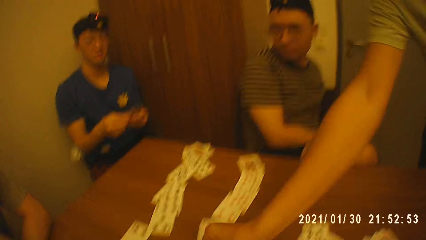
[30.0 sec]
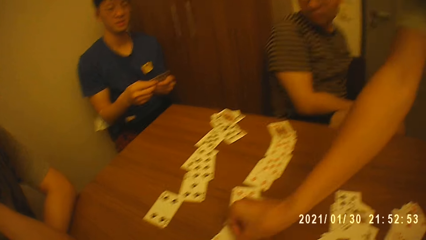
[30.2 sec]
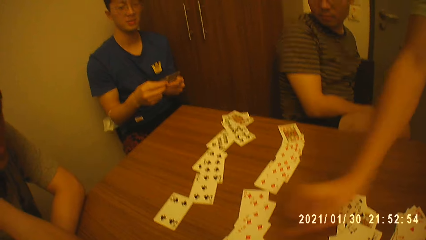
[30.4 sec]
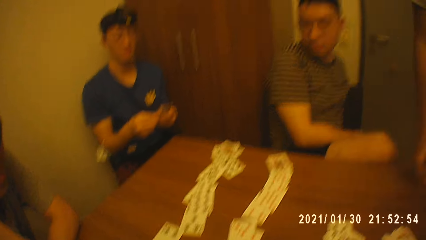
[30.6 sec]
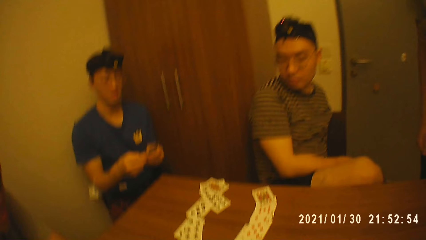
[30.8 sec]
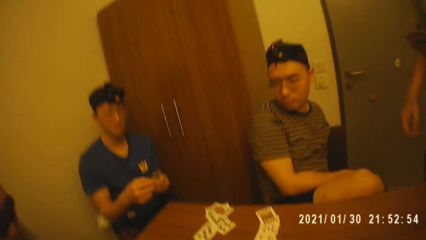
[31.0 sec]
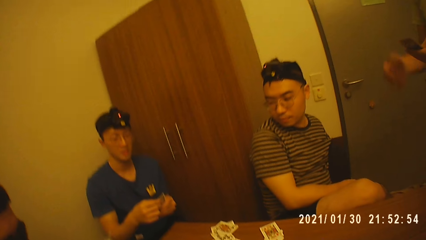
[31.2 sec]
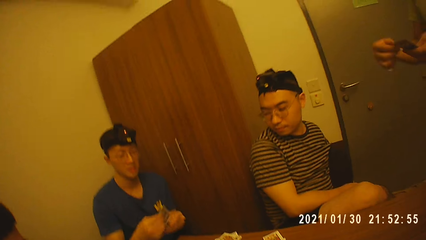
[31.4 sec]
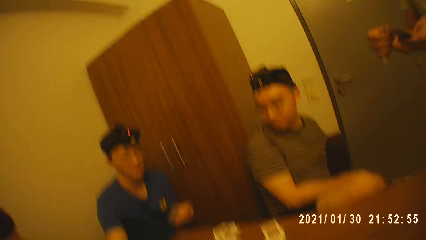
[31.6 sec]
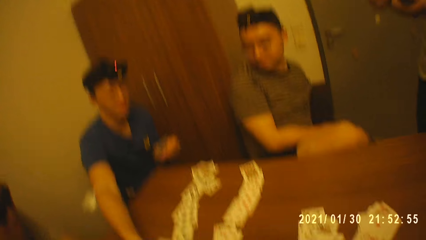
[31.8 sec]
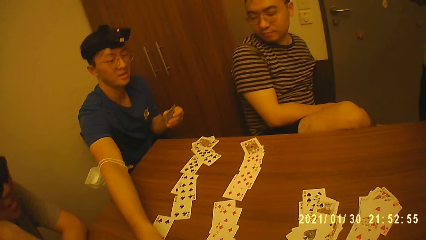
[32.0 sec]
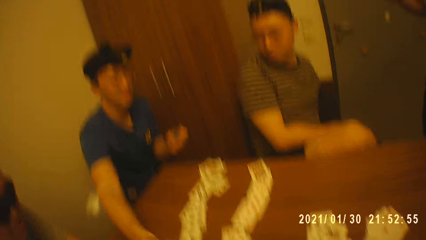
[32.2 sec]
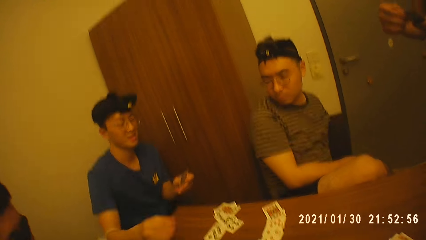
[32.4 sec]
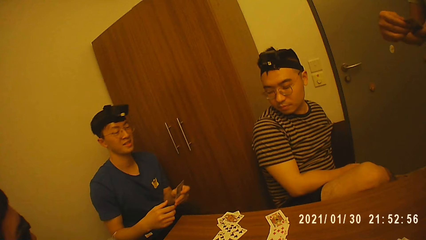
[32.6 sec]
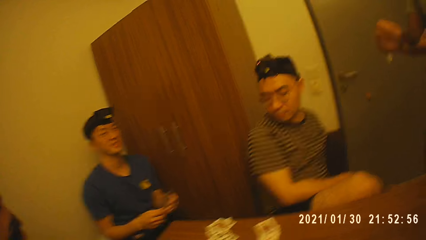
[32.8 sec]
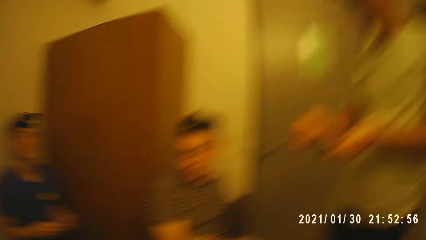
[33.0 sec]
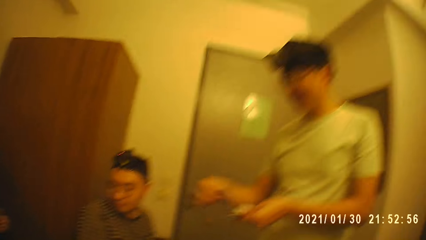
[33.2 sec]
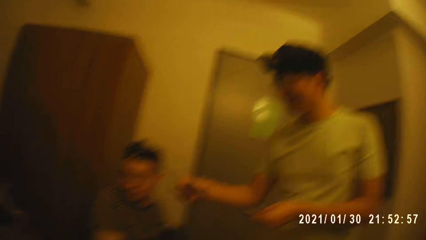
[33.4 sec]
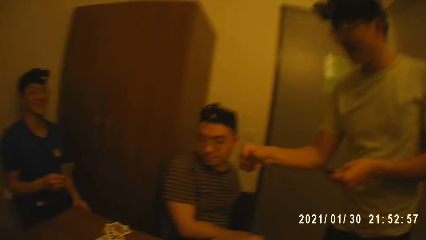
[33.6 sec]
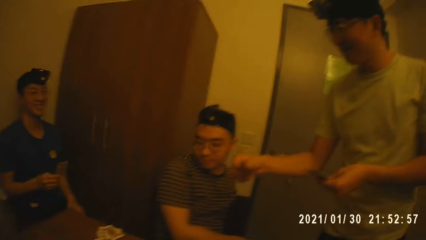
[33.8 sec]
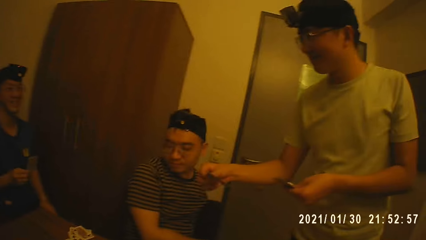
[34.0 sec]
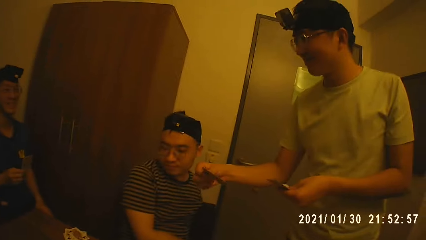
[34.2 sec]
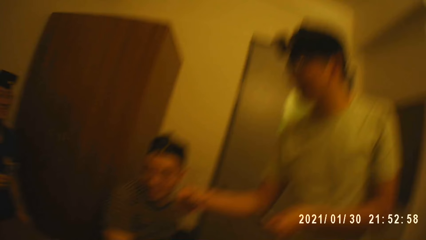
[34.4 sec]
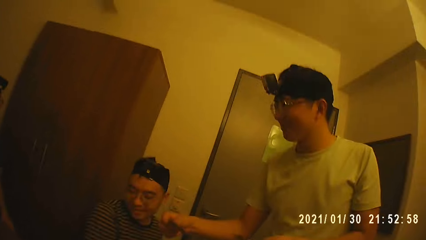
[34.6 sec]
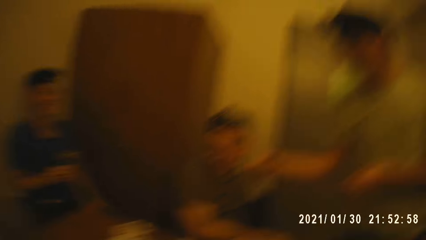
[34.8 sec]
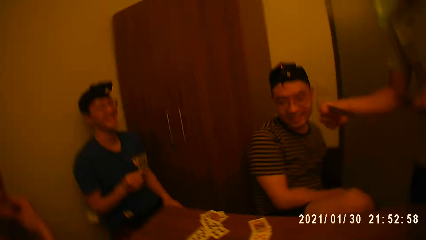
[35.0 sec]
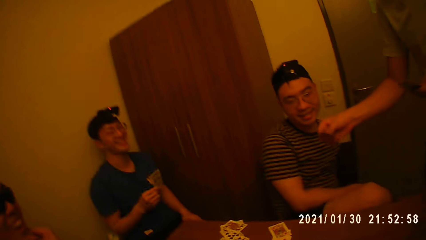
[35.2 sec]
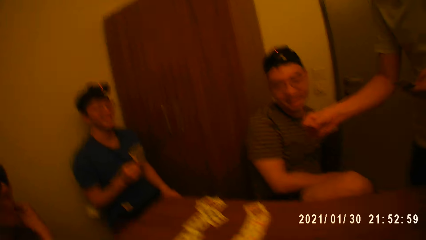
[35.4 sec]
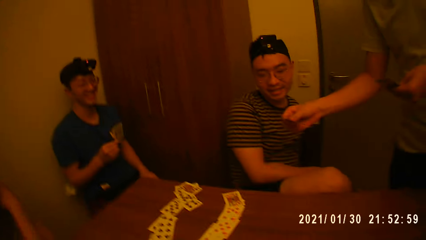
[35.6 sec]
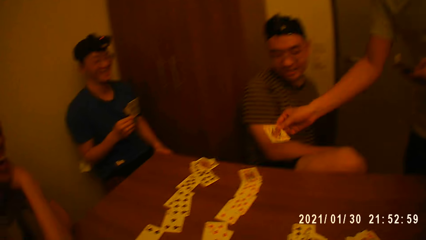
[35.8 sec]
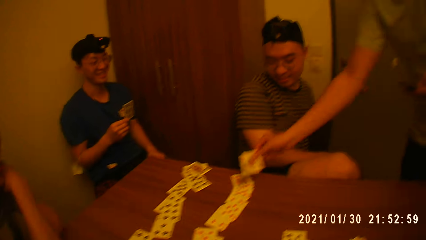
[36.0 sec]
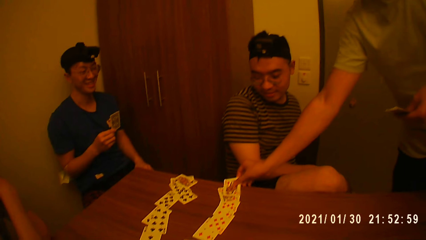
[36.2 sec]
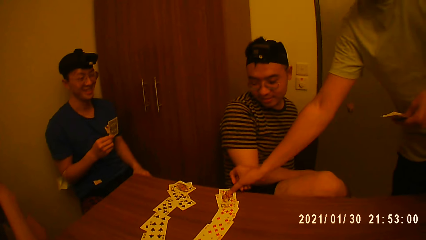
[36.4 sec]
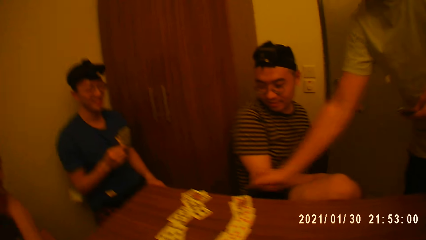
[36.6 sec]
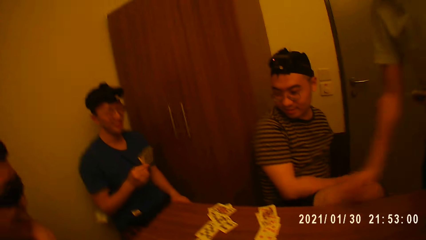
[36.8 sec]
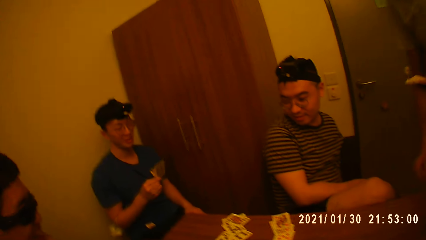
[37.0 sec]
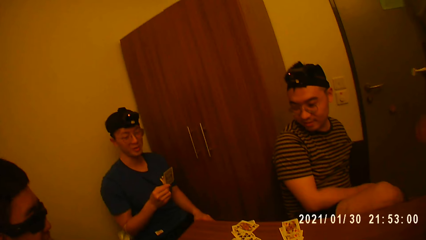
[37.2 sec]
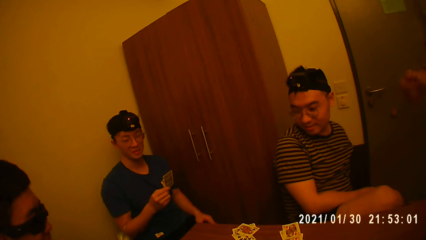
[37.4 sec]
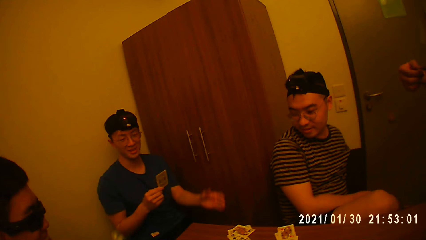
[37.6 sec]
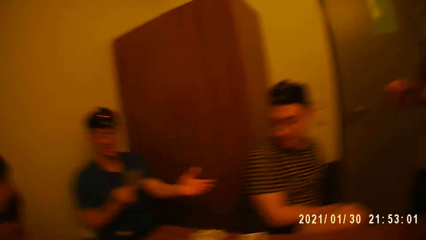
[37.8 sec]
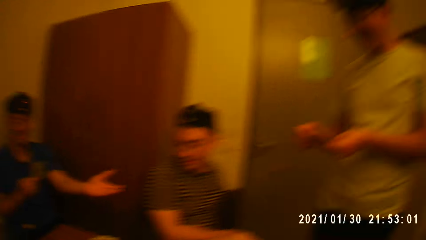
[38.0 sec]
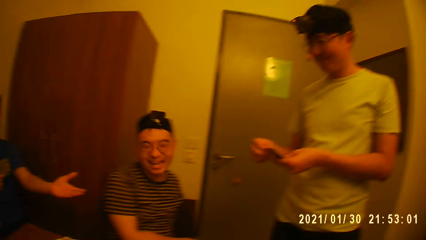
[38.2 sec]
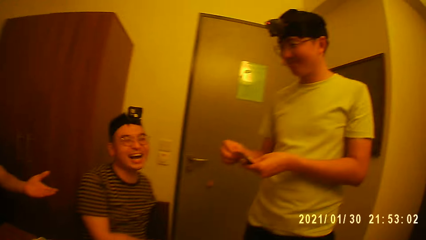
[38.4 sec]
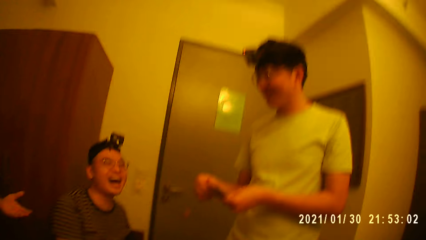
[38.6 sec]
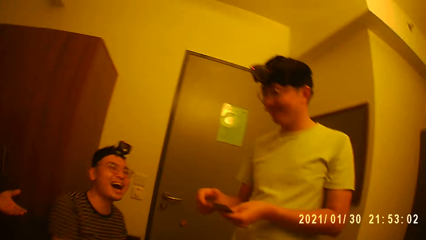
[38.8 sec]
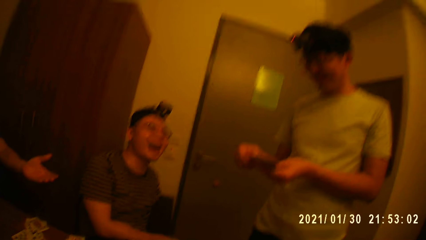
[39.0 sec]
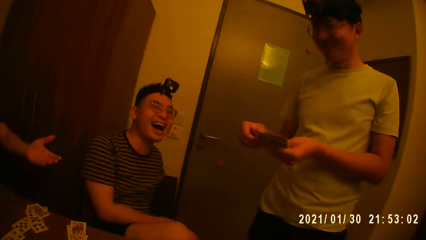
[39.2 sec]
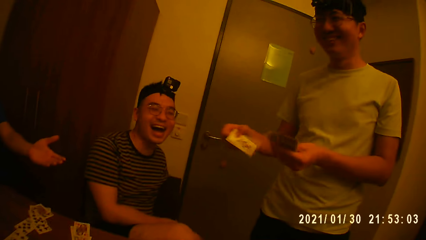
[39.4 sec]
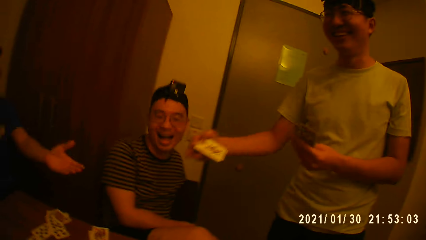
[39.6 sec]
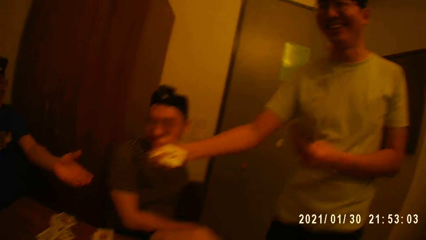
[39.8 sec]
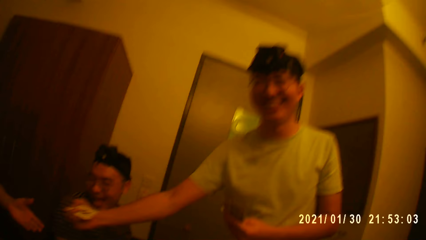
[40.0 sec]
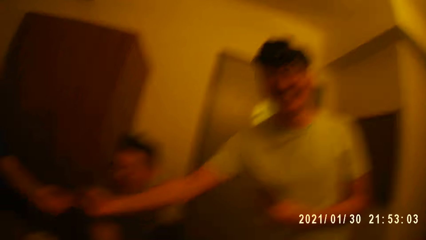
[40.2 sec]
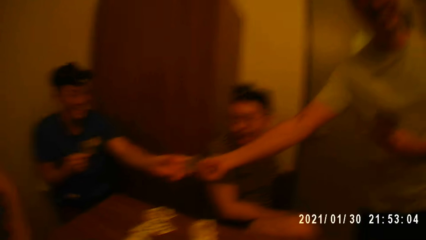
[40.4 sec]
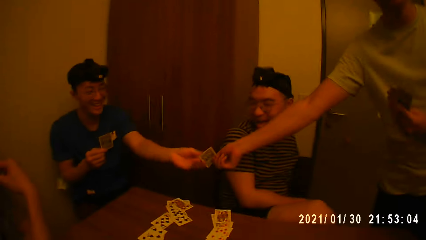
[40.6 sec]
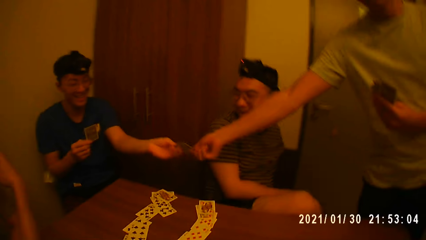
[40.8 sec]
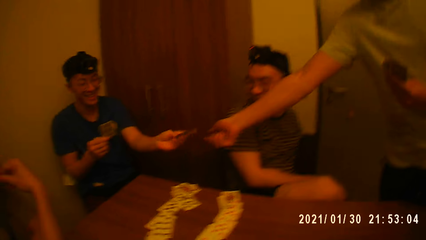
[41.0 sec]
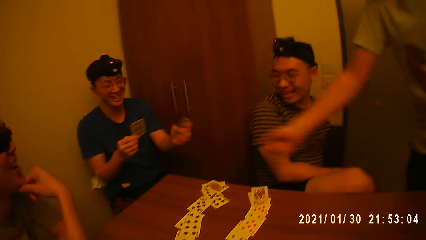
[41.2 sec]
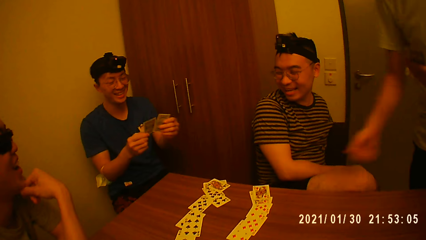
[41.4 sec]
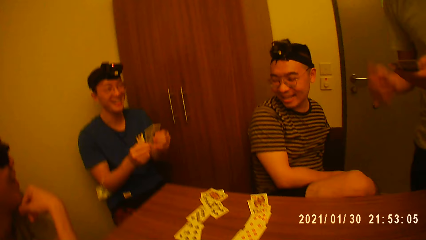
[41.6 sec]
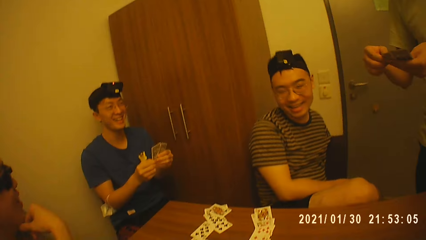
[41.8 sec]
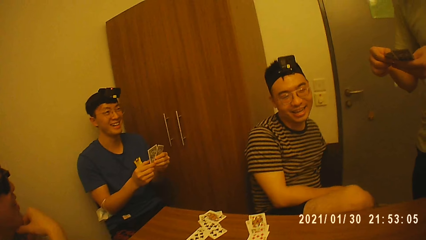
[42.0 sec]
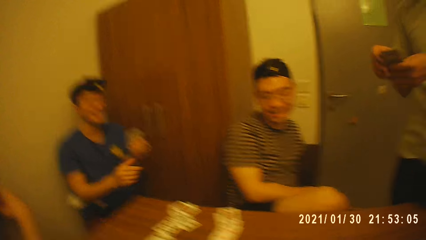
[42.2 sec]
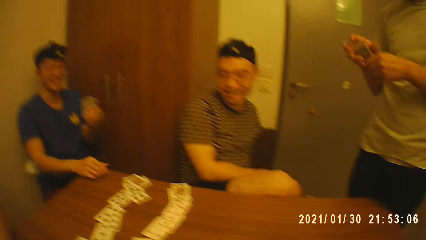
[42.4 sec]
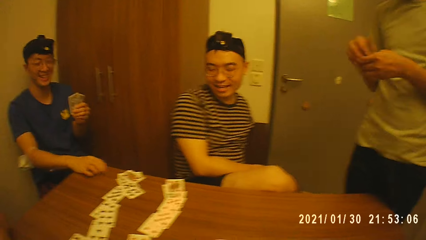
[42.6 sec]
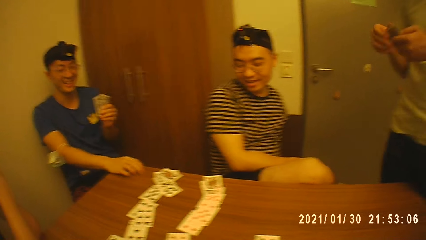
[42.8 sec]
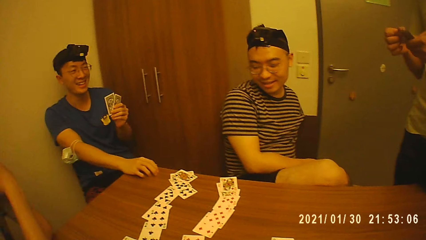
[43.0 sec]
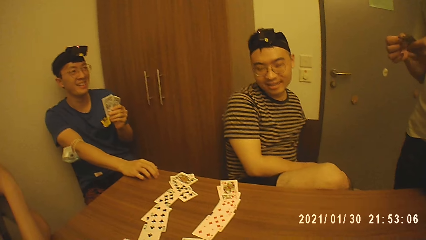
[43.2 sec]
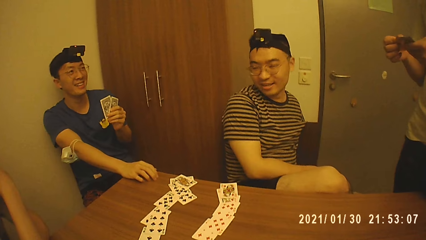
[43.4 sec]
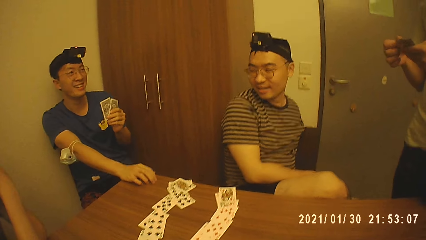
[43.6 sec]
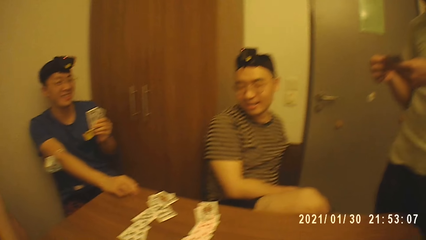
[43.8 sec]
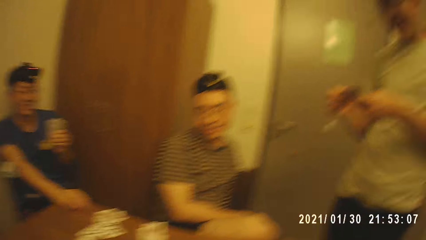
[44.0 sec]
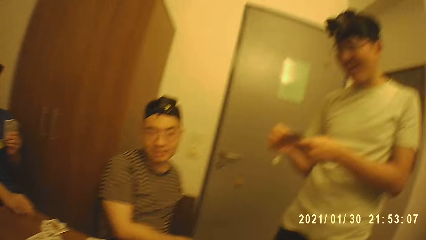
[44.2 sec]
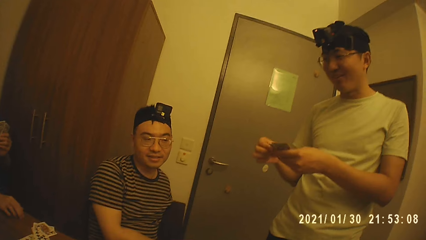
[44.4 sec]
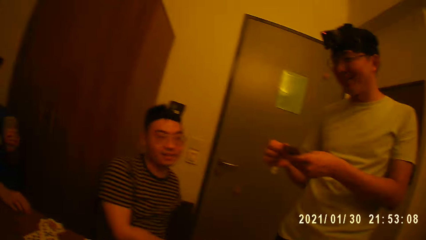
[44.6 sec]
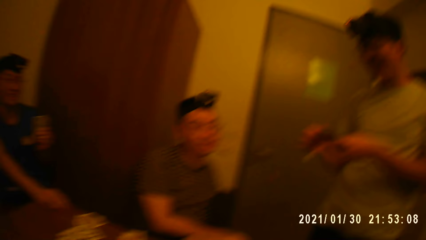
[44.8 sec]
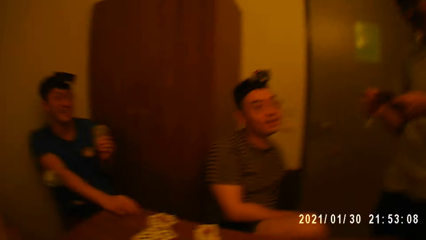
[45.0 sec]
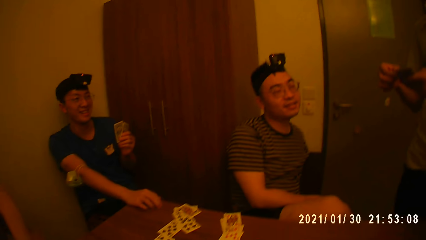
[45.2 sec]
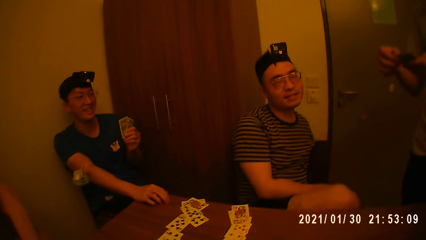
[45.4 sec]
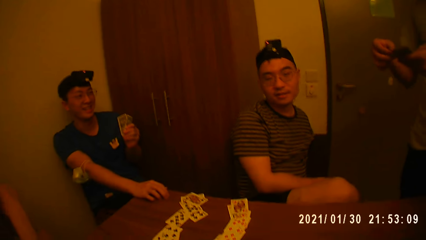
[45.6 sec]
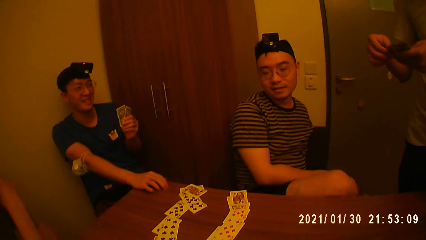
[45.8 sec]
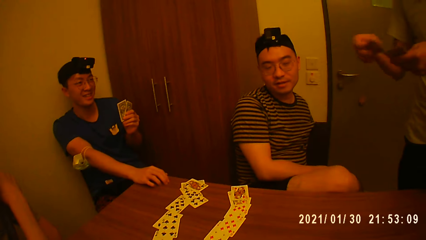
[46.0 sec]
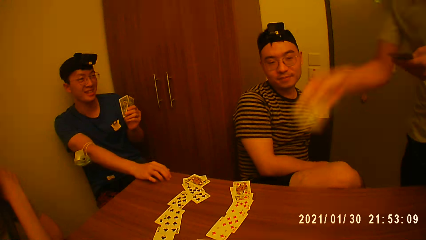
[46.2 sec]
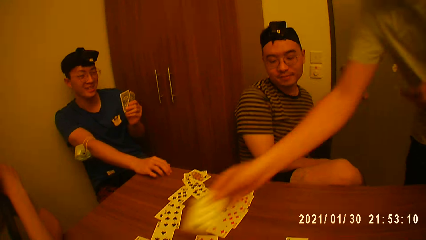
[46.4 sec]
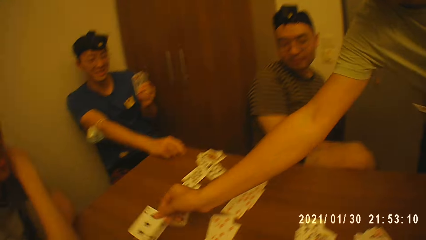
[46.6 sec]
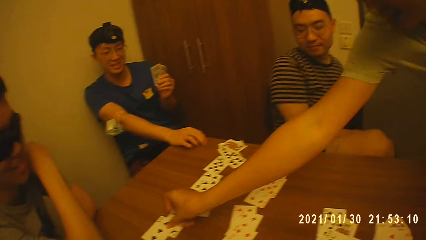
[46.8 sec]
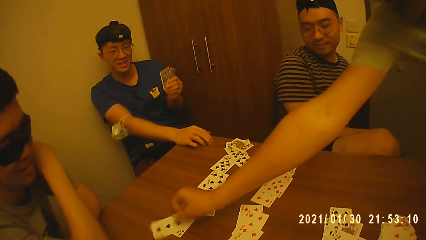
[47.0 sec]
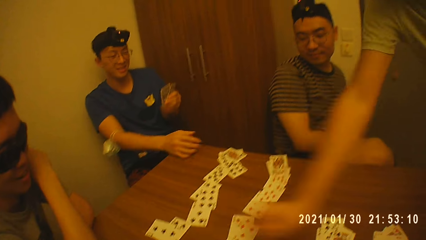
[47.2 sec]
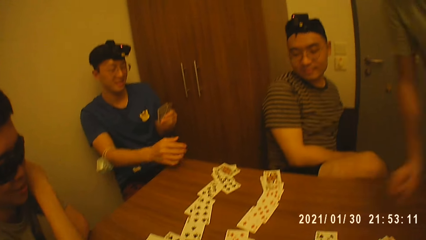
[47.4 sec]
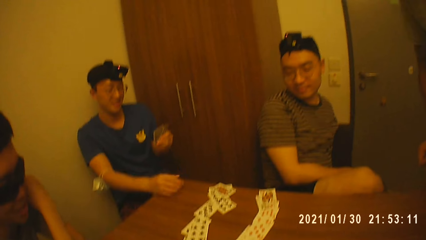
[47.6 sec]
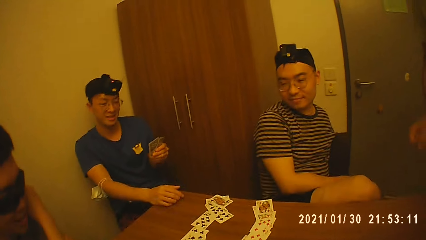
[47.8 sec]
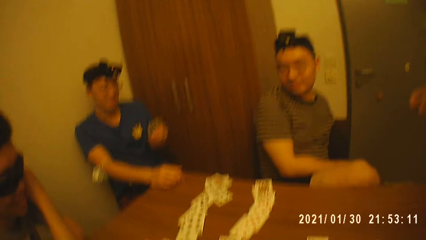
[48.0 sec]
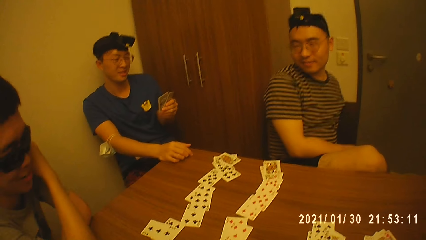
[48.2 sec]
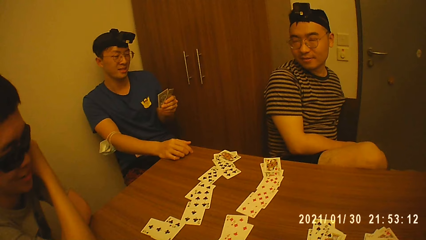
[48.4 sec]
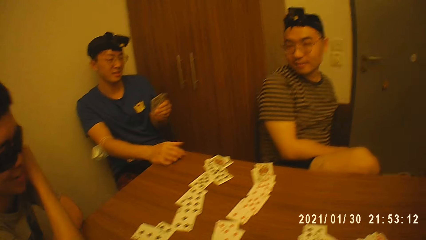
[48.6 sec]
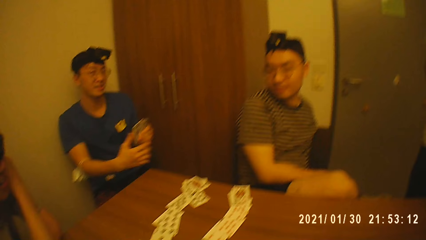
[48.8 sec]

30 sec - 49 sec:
A man drops a card on the table. Another man drops a card on the table. The first man drops a card on the table. The first man gives the other man a card. The first man drops a card on the table.
